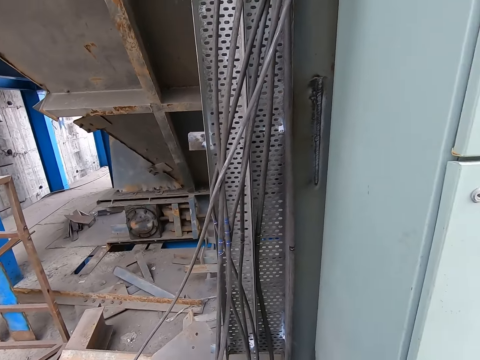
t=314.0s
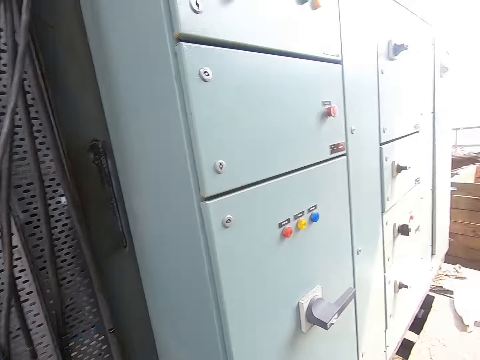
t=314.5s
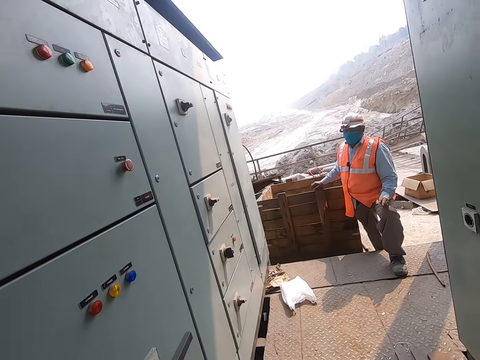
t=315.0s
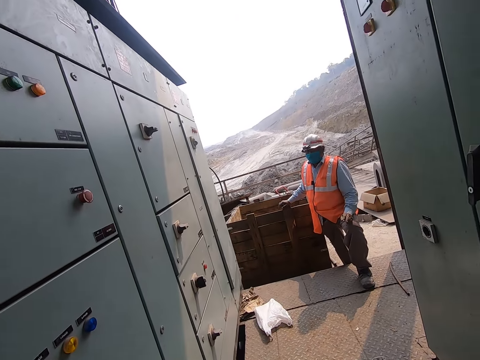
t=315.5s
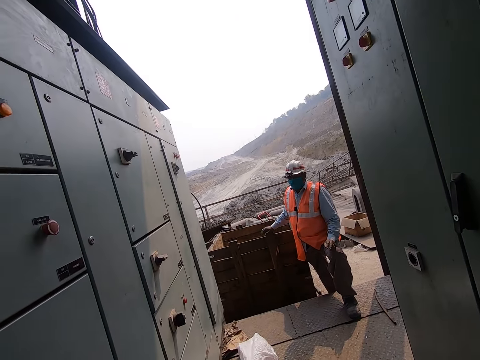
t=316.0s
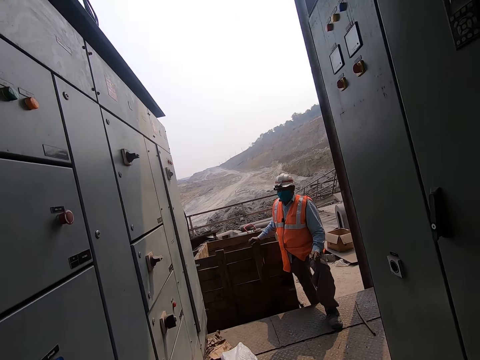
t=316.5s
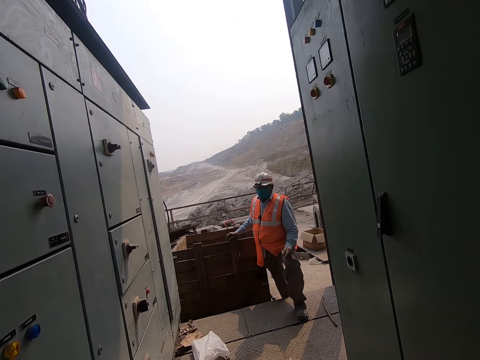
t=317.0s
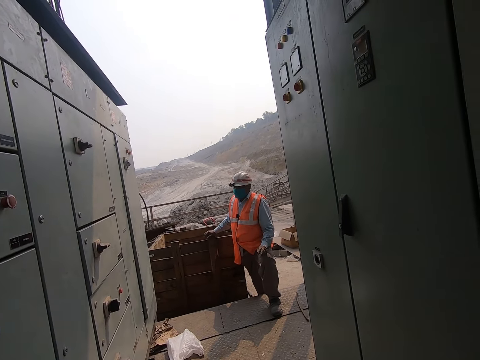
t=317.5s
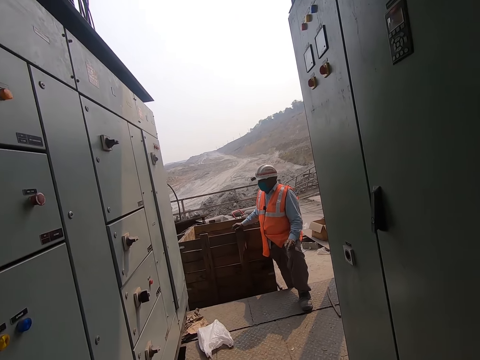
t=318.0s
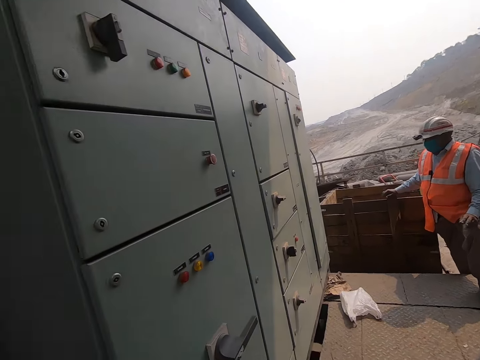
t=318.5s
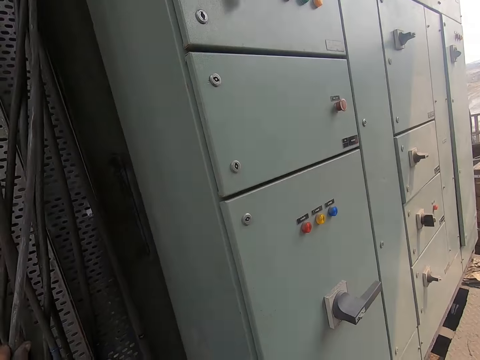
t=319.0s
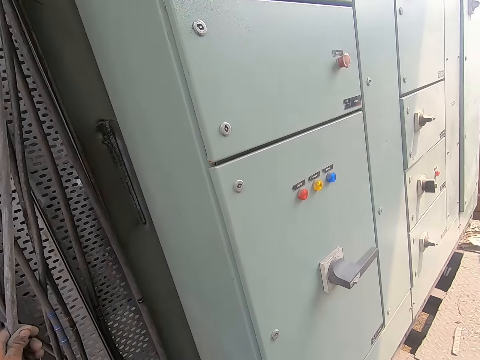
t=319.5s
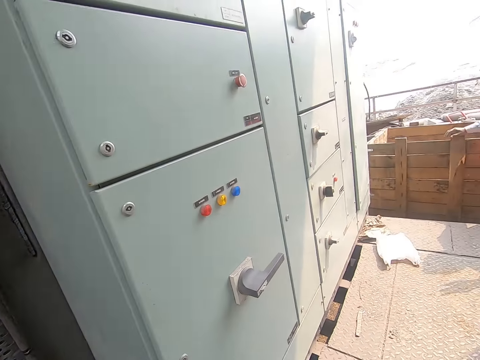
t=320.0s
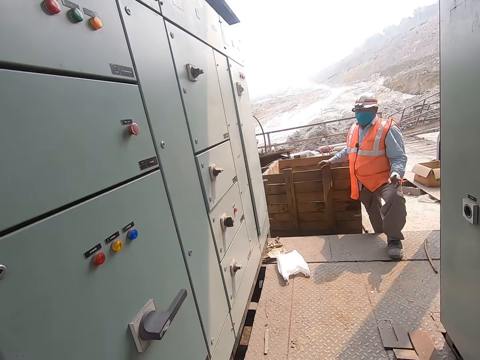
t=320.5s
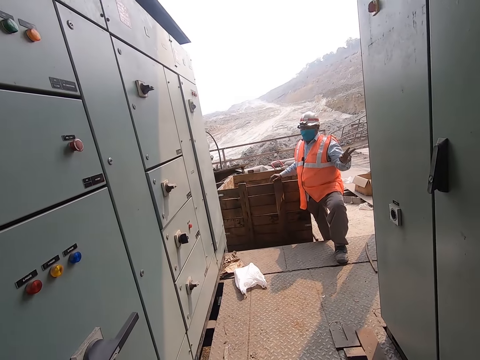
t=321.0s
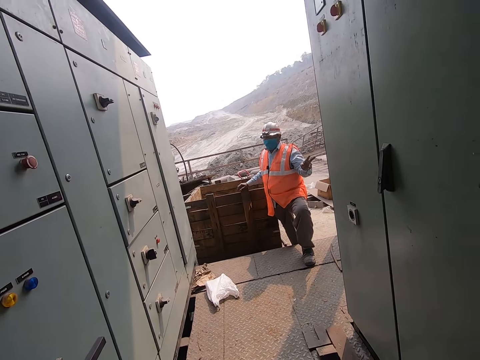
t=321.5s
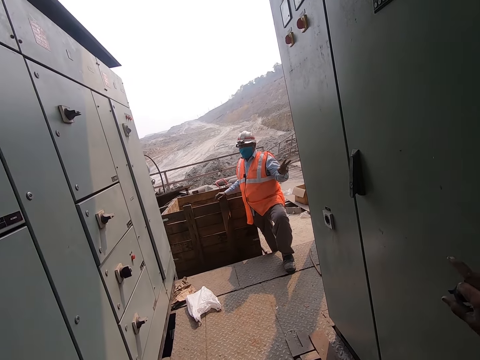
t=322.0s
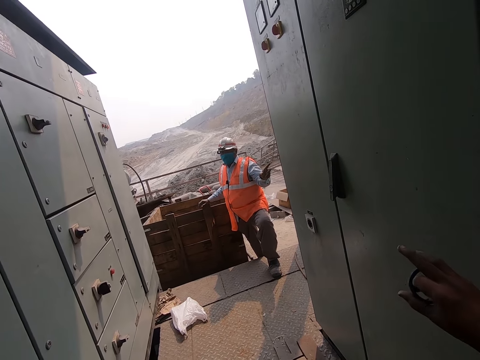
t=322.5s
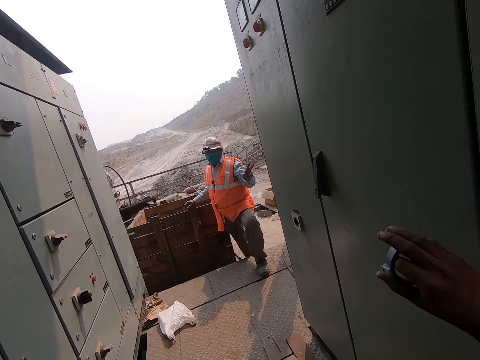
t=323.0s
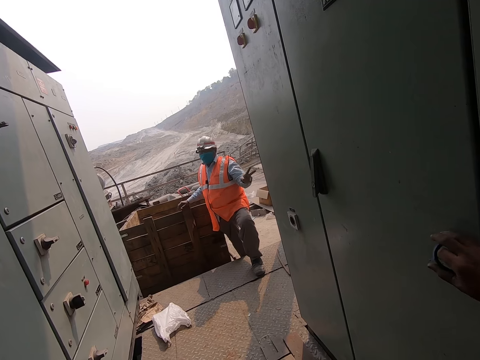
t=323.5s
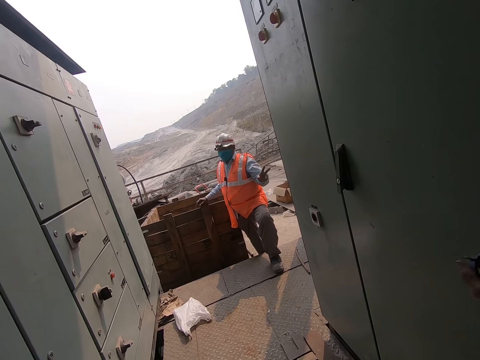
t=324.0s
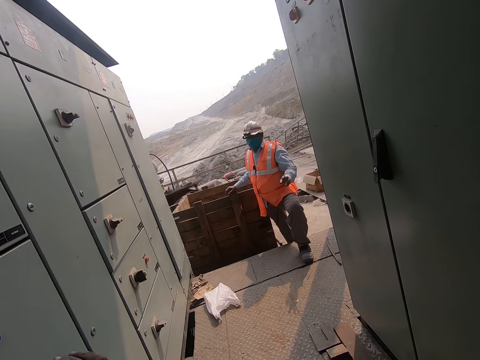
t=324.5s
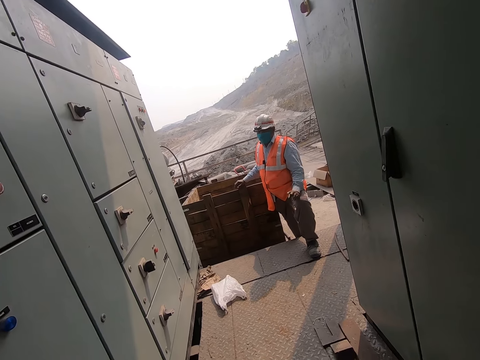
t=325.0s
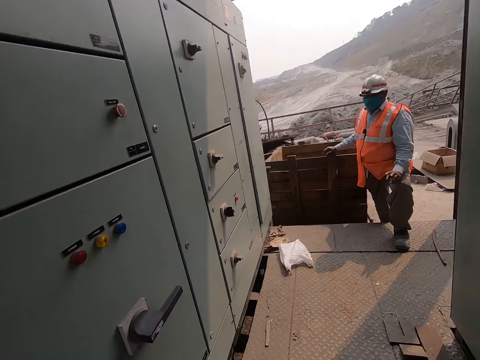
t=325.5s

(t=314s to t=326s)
The camera wearer walks around. He interacts with a man. The camera wearer holds the electricity cable with his left hand. He holds the masking tape. He touches the automatic transfer switch with his right hand.

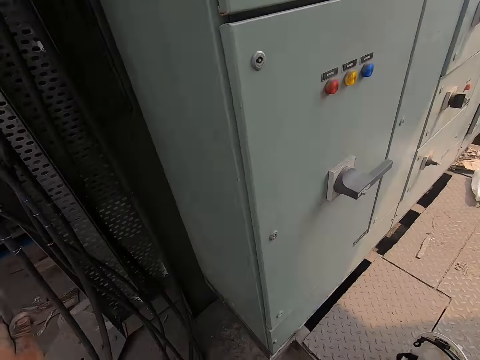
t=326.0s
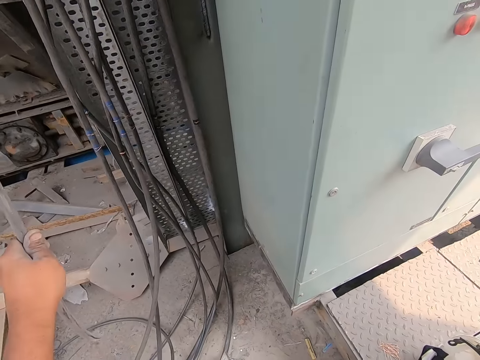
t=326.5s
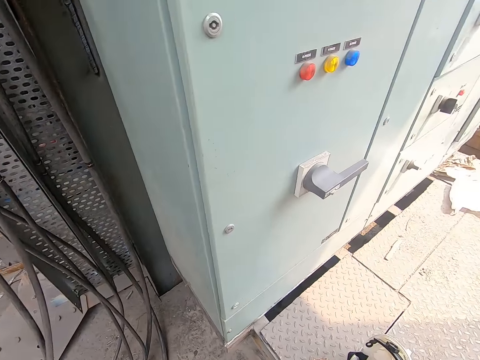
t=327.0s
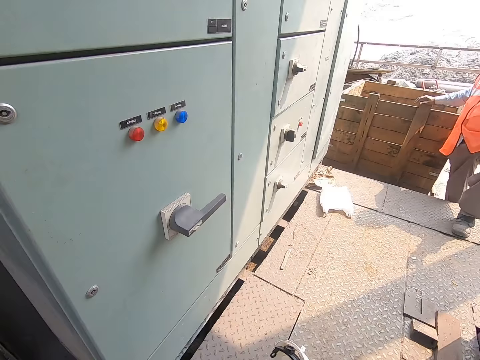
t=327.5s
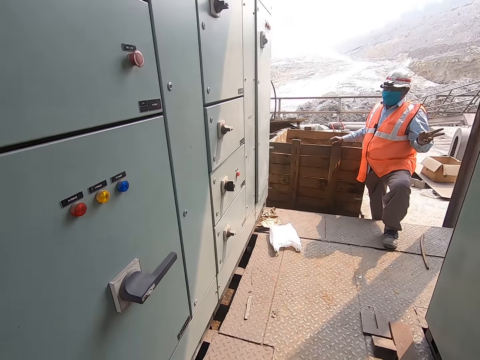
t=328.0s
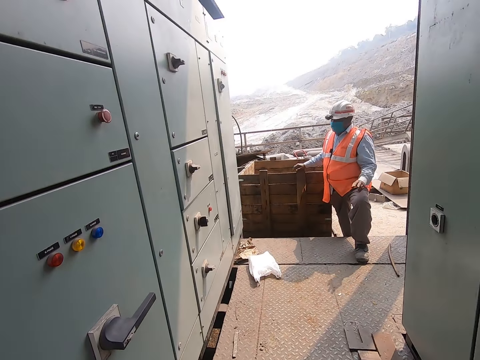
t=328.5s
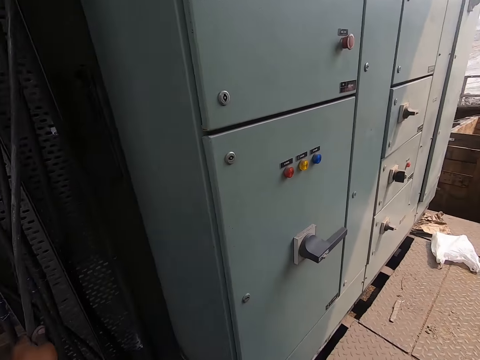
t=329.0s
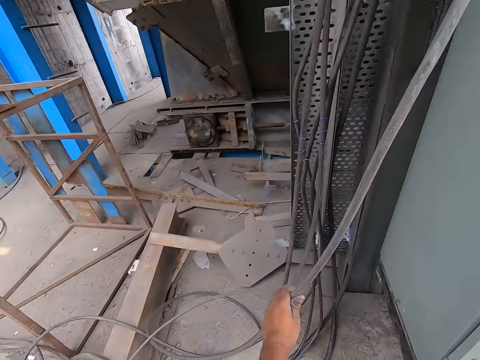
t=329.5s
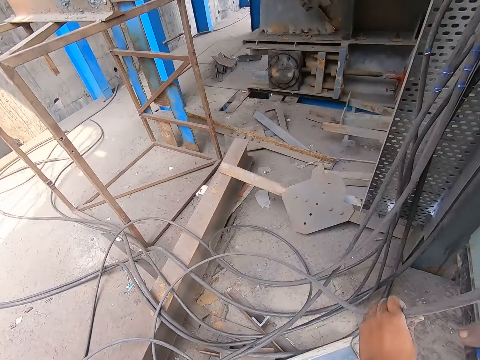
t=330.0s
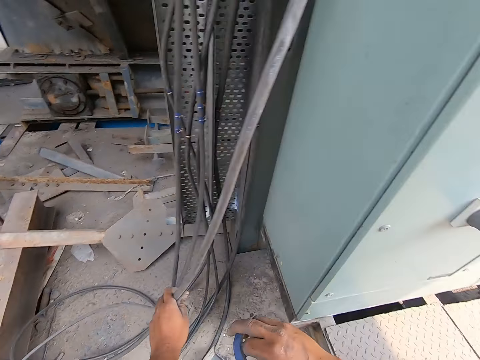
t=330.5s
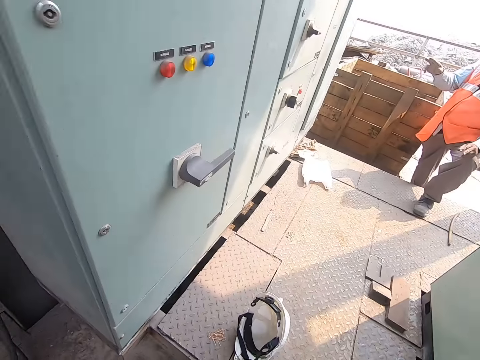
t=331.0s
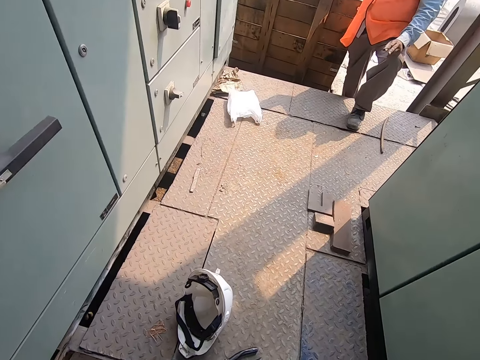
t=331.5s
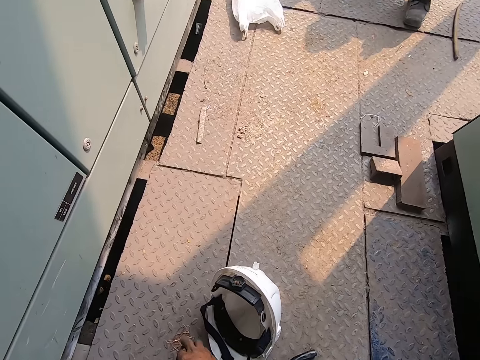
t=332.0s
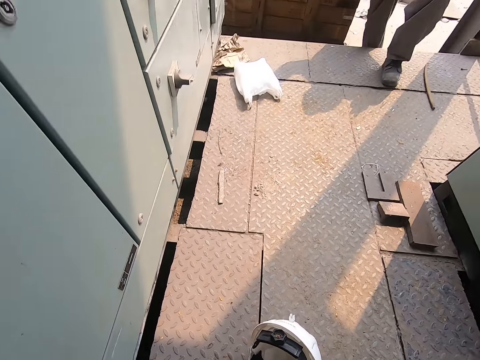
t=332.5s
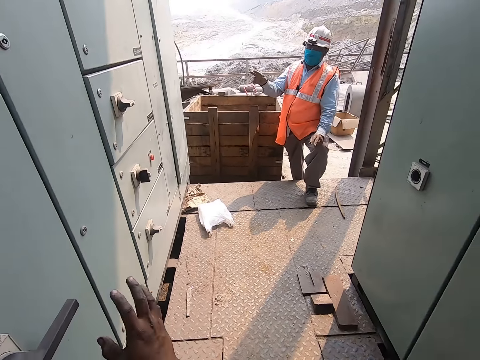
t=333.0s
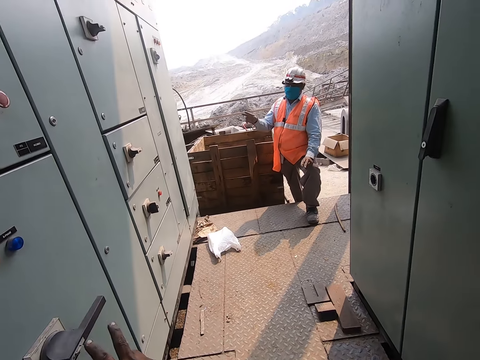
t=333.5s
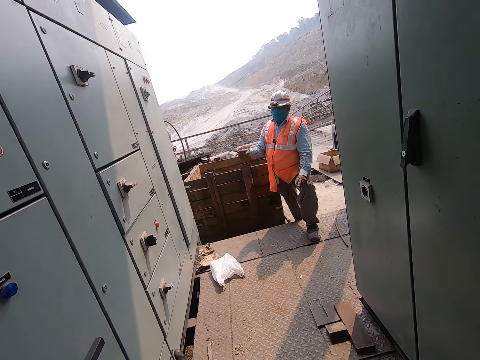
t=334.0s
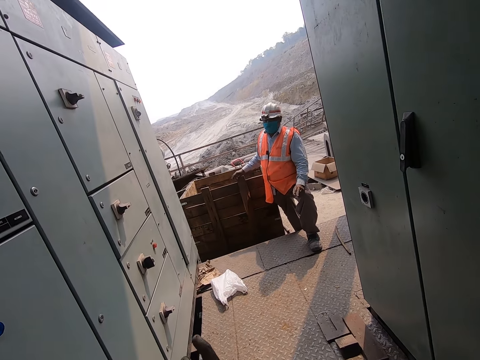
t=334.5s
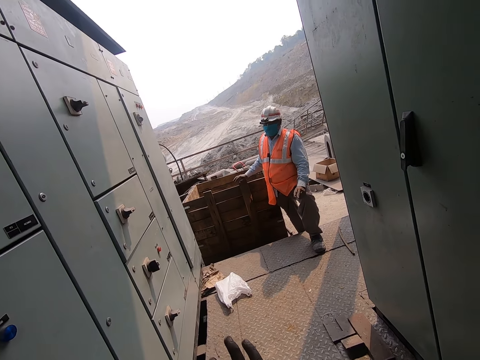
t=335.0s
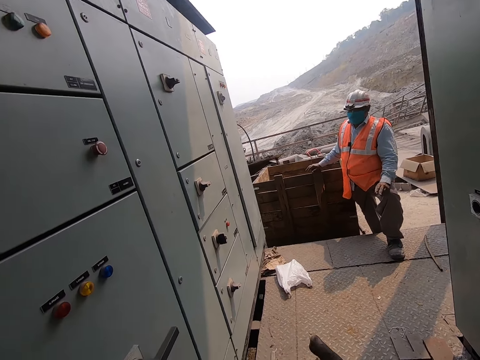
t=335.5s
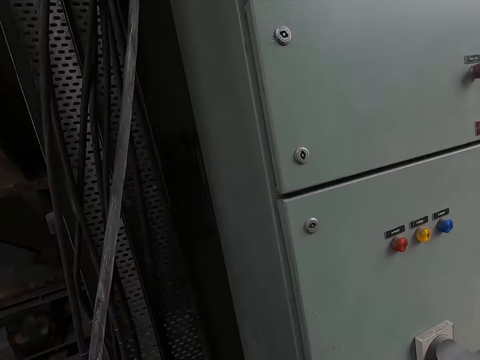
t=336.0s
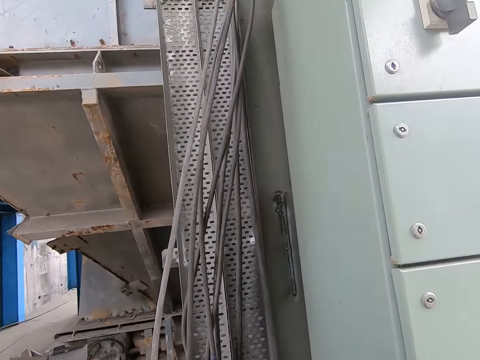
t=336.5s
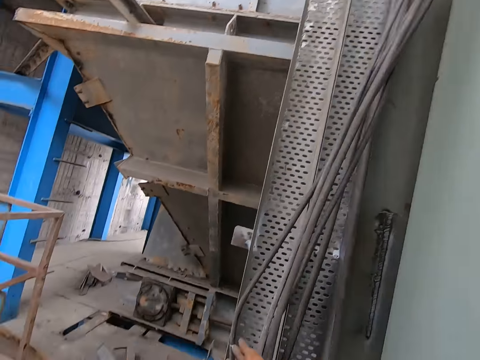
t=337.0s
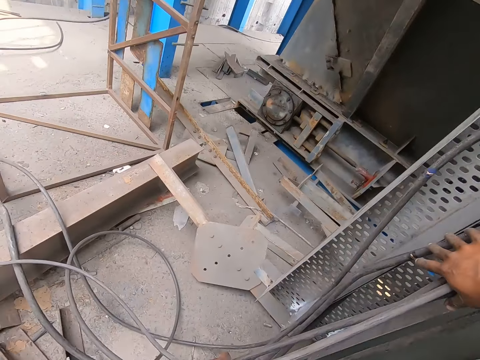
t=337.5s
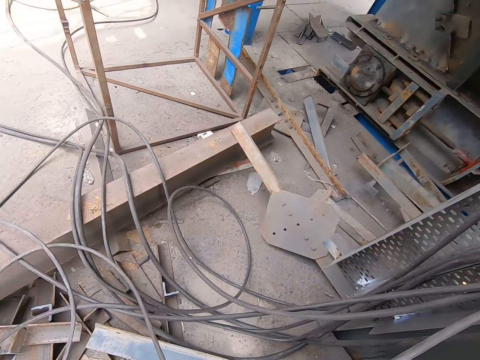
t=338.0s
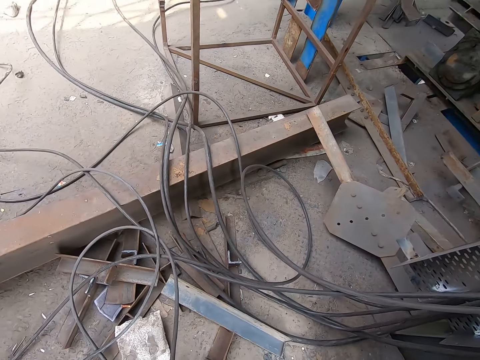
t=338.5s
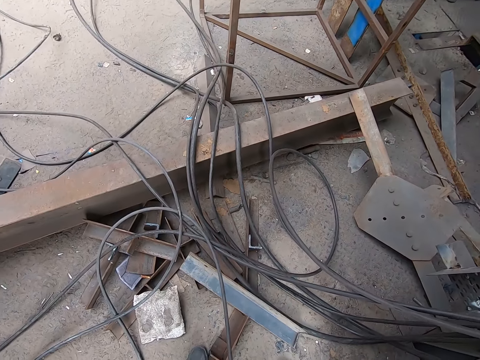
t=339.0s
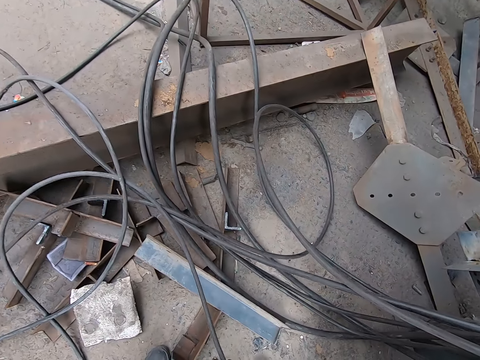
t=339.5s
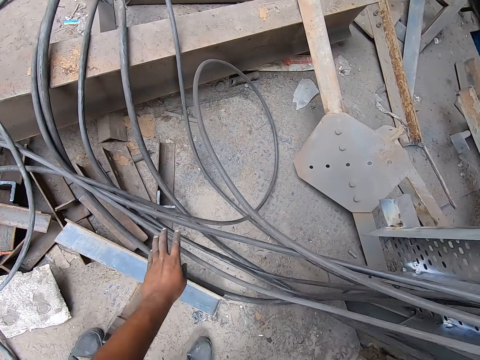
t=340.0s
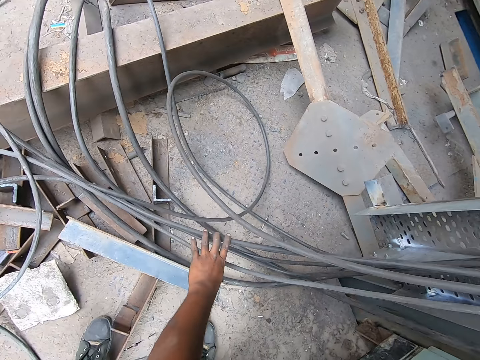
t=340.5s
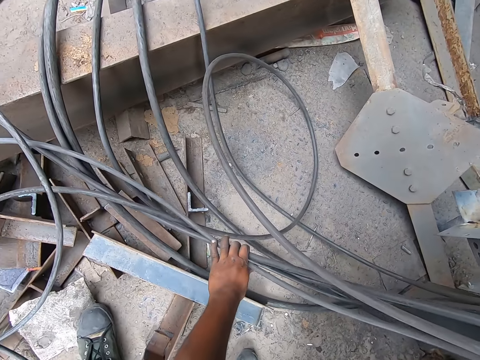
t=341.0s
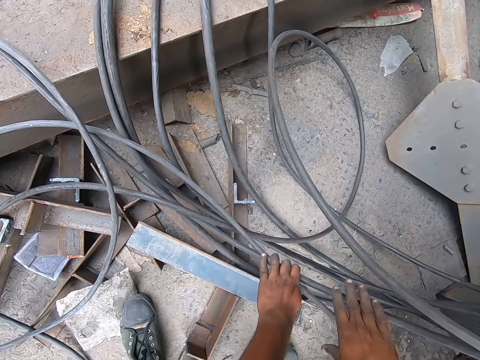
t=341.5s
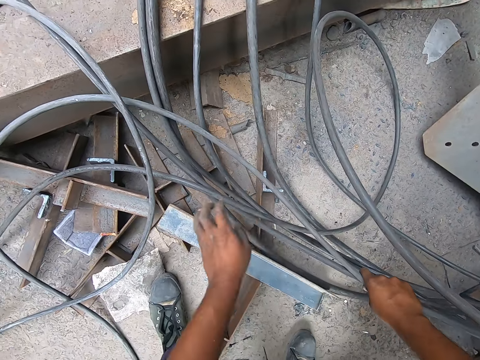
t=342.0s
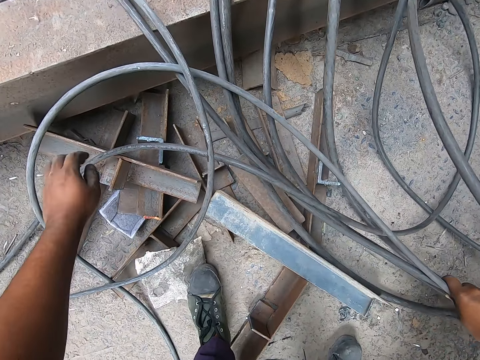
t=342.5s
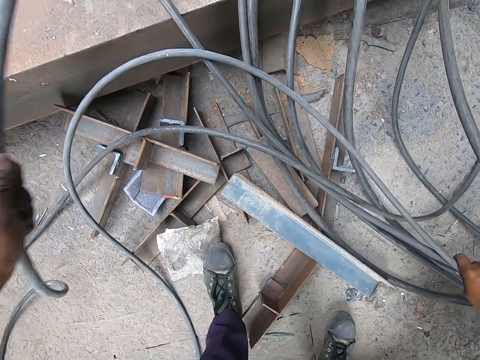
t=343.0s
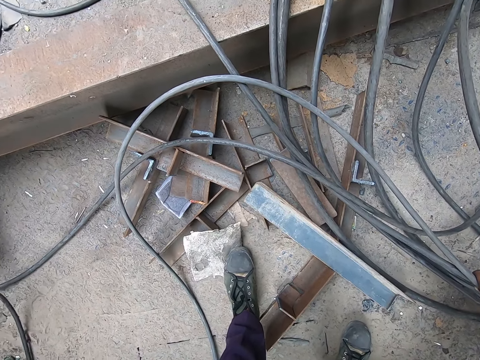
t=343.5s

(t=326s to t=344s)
The camera wearer holds the electricity cable. He walks around. He pulls the electricity cable. He touches the electricity cable with his right hand. He drops the tape on the metal floor with his right hand. He picks up a wire. He interacts with a man. The camera wearer touches some cables with both hands. He holds the electricity cable. He adjusts the electricity cable.
